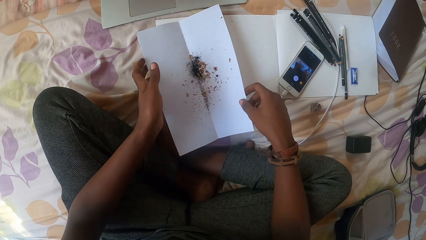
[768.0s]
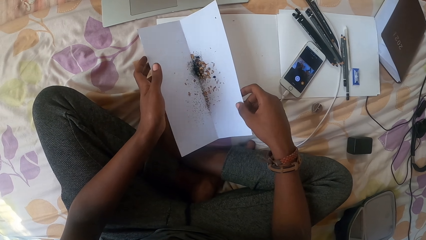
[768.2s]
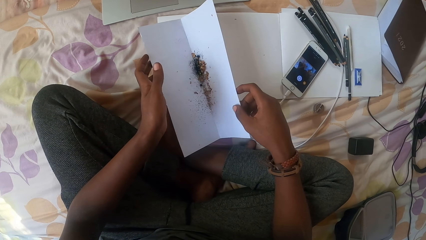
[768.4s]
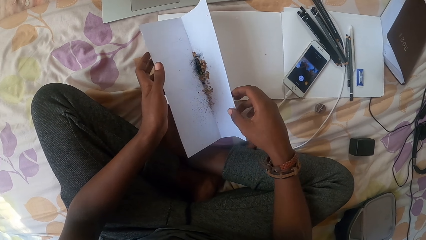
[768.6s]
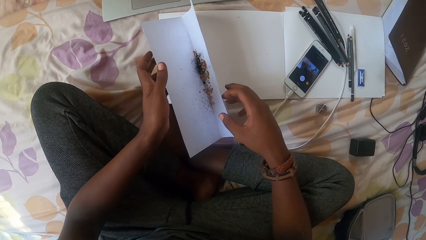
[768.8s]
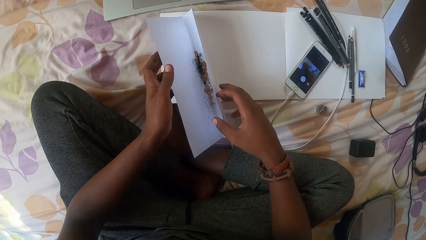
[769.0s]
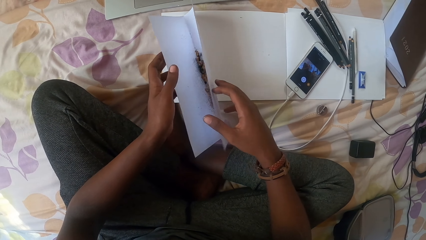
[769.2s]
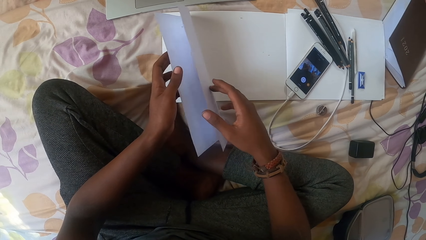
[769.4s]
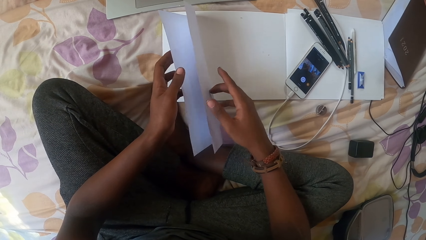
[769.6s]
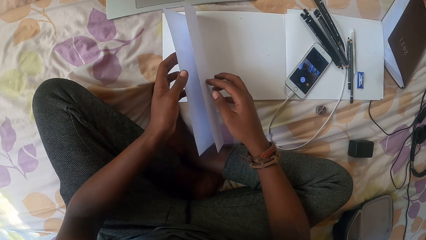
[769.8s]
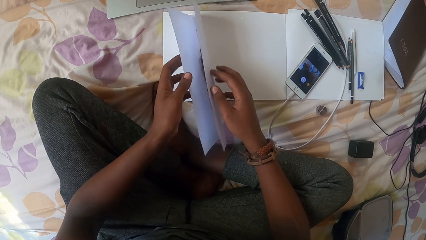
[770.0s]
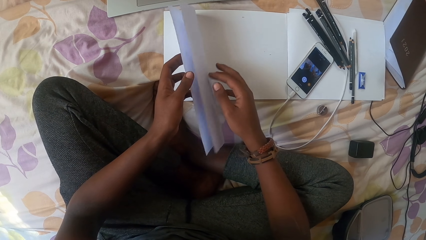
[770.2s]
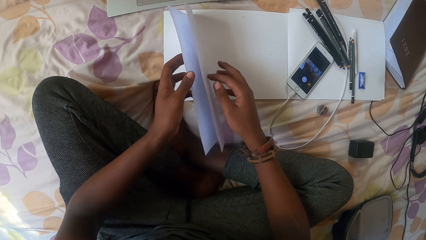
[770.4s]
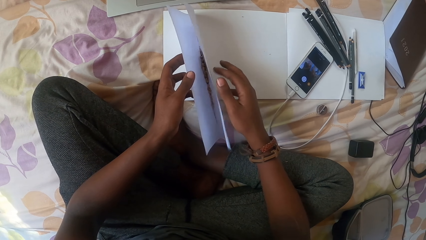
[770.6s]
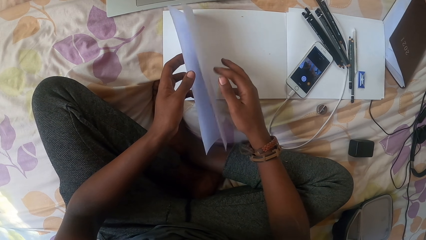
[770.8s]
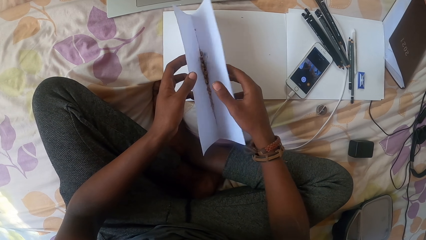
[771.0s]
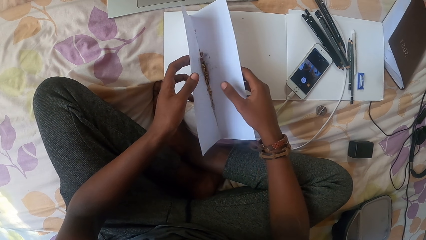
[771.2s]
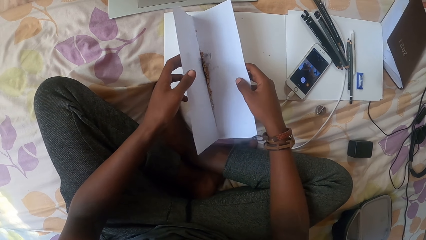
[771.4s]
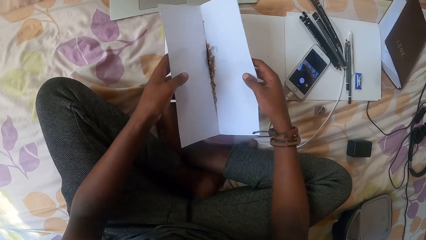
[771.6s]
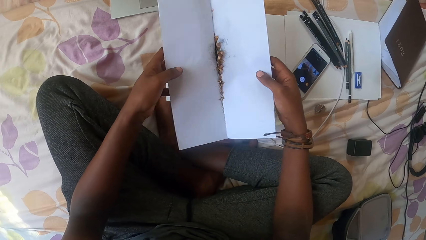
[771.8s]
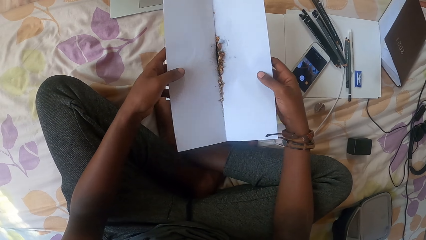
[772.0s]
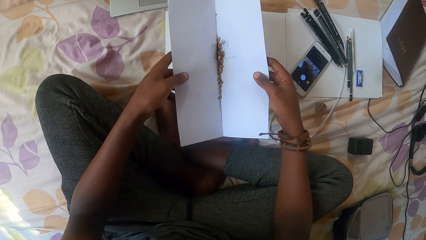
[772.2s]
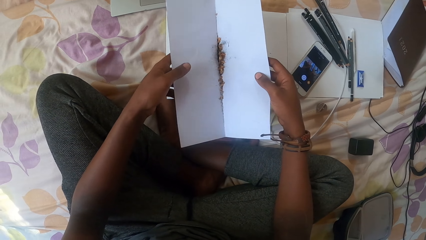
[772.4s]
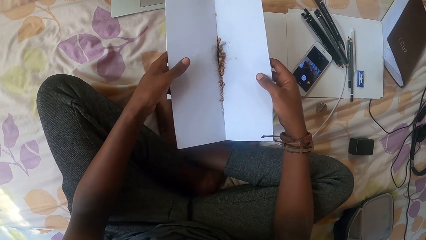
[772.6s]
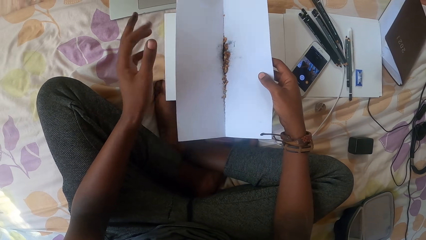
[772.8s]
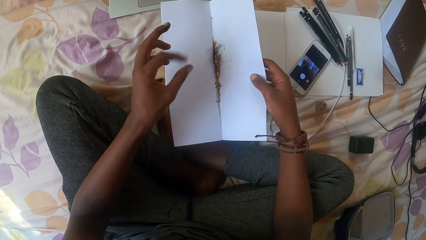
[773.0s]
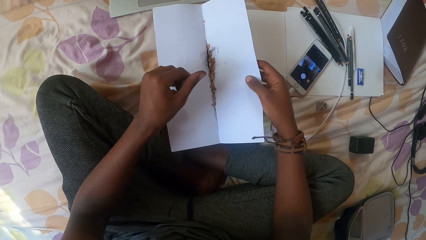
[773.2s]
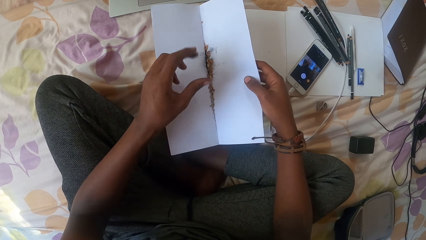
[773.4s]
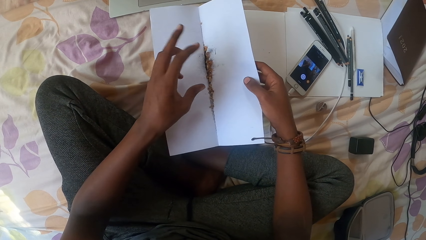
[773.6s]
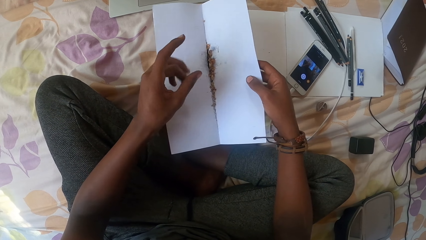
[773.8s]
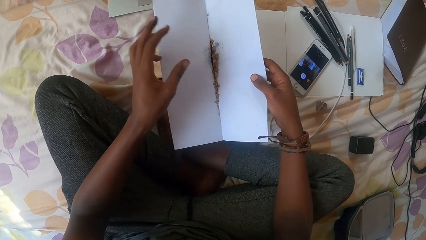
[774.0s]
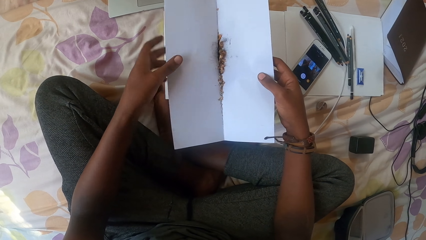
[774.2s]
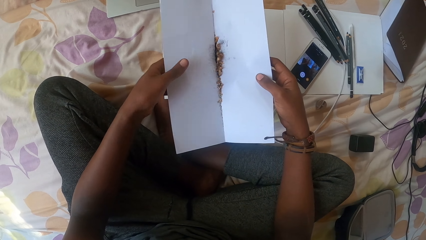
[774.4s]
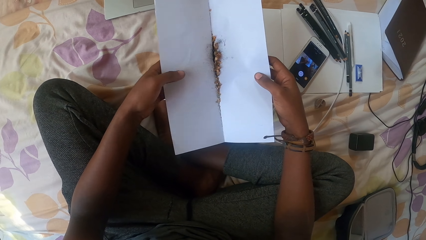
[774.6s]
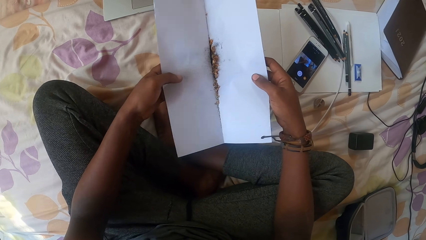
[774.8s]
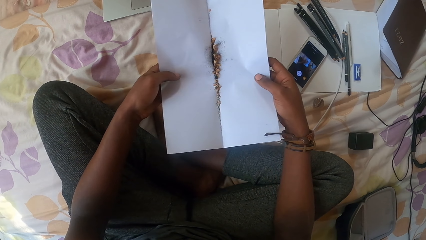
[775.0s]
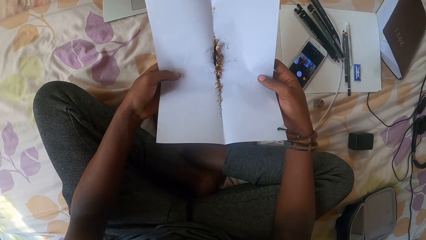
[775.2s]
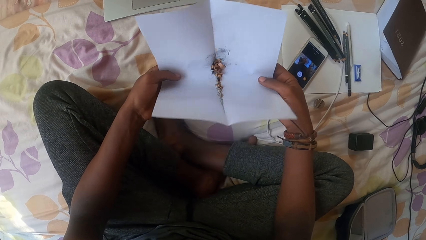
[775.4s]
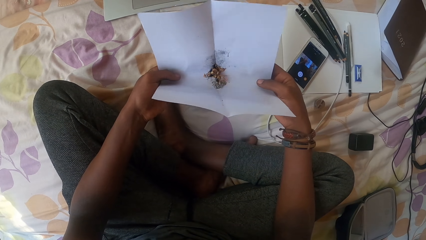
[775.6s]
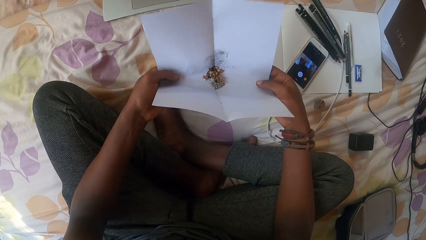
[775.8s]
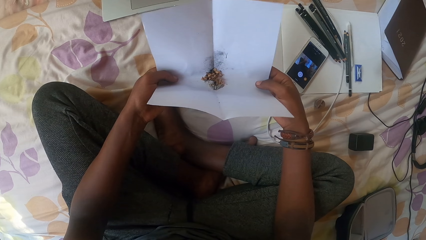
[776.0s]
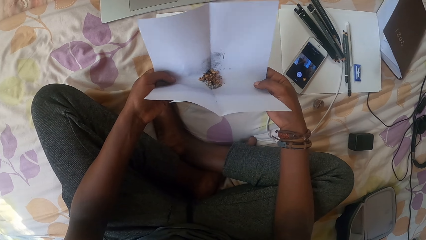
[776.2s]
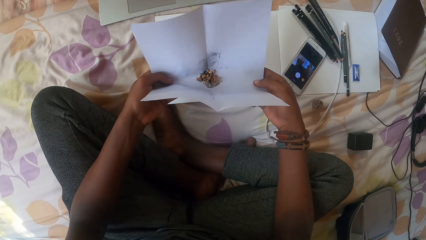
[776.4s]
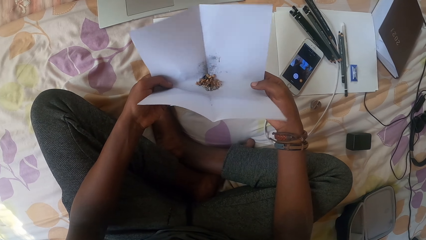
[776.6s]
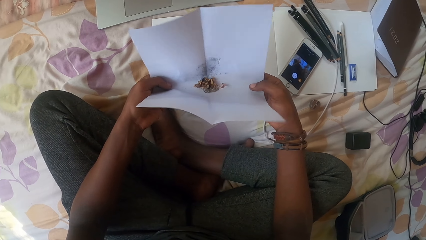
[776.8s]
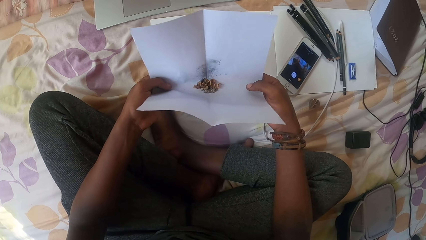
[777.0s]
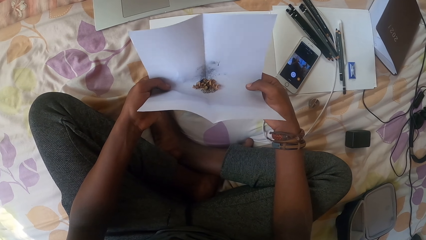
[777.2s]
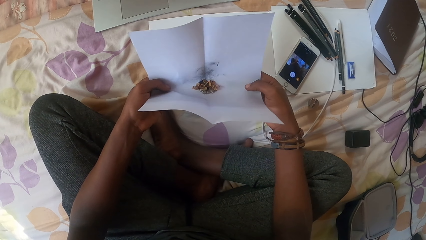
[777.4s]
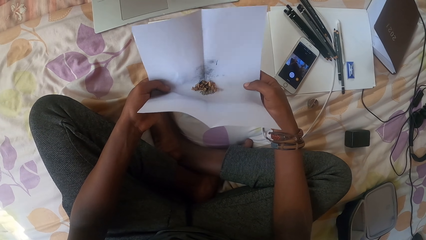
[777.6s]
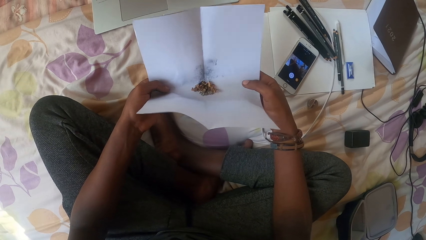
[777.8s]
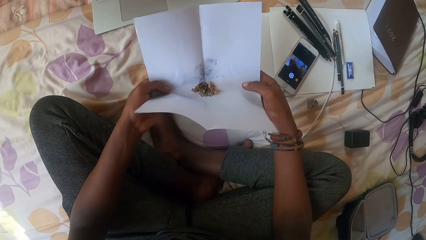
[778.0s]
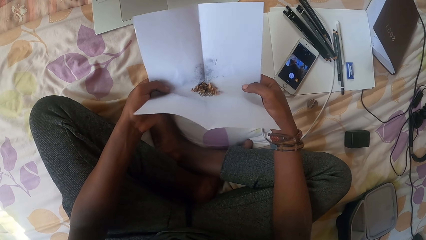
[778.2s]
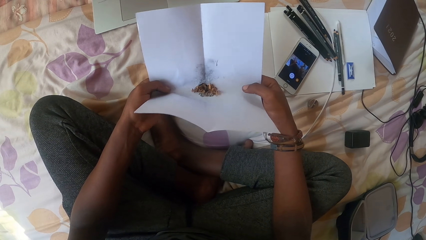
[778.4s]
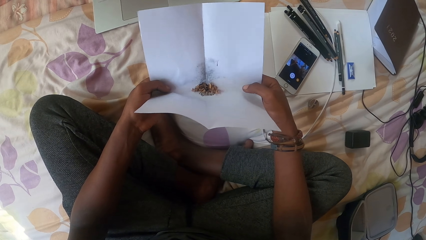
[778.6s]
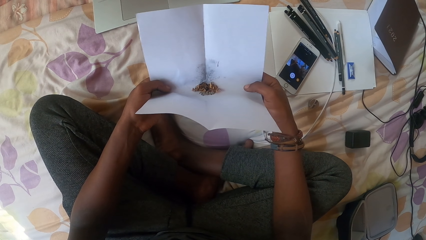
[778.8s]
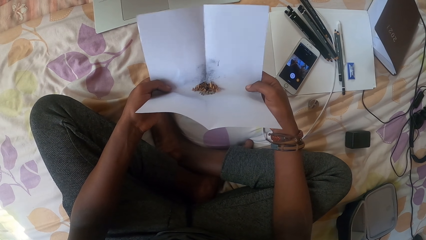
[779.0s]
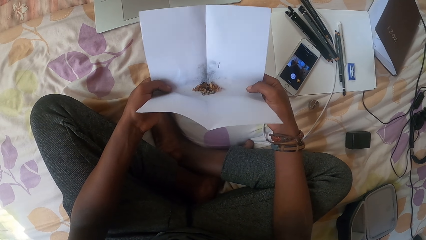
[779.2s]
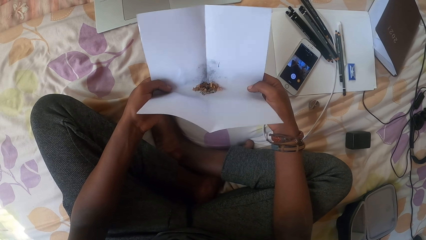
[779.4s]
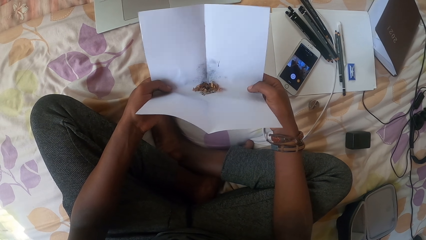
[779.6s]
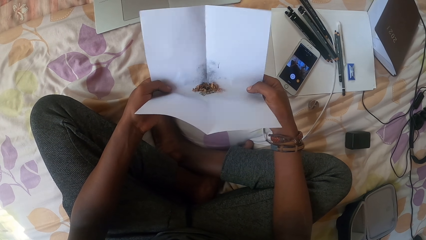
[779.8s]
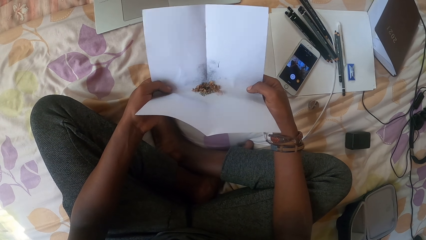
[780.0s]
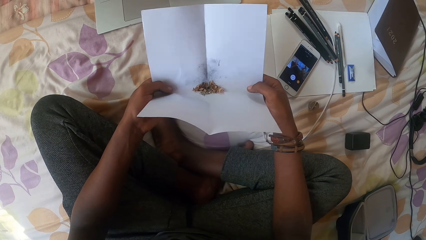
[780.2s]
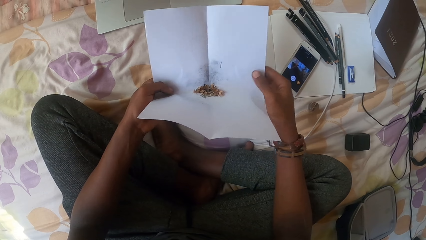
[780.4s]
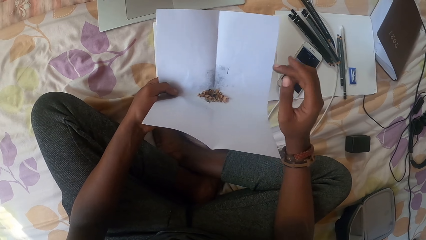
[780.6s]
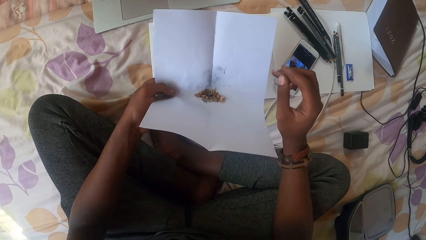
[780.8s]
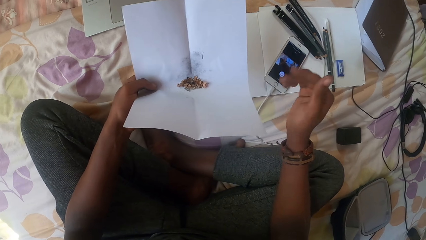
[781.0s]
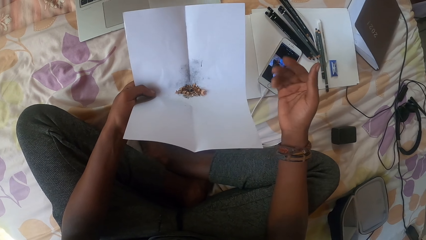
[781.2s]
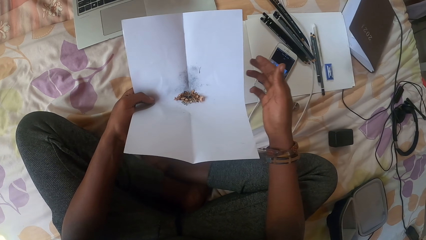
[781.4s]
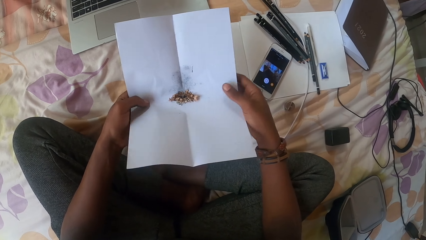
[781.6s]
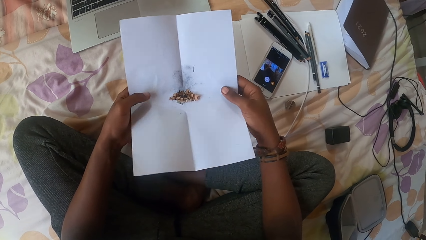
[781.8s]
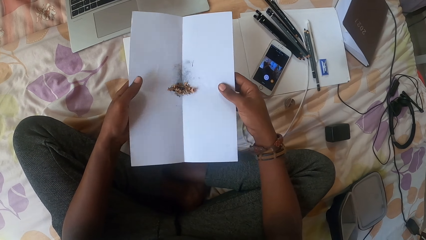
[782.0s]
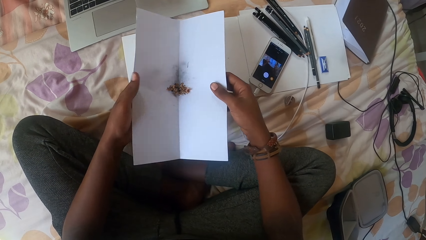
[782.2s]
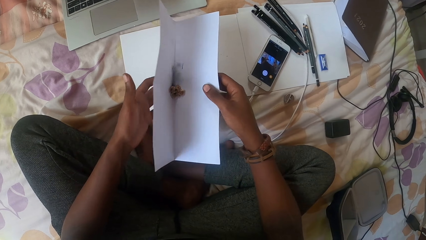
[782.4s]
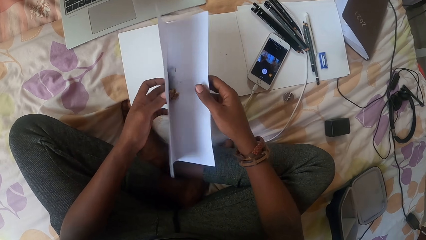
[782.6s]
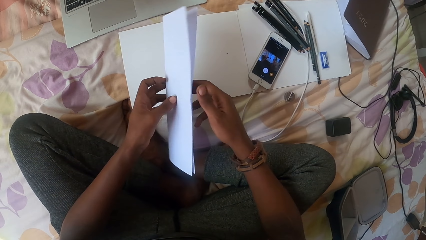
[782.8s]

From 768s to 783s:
The camera wearer folds the paper with dust. They pick the paper. They shake the fingers. They fold the paper and tap the paper. They shake the fingers.
